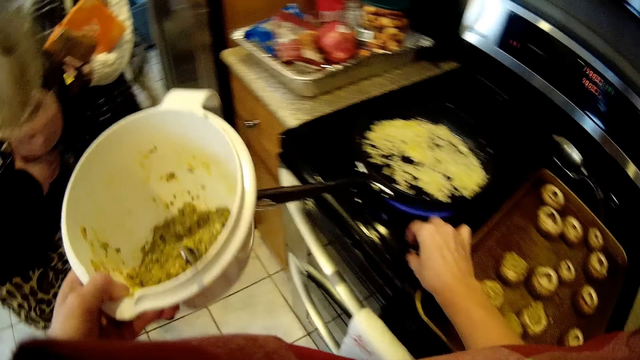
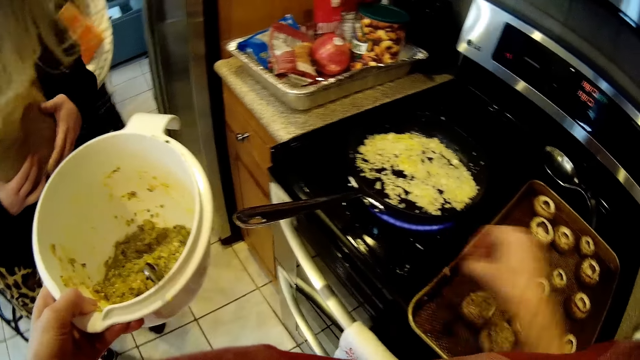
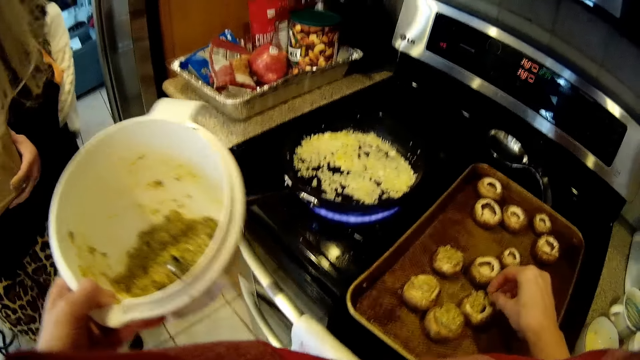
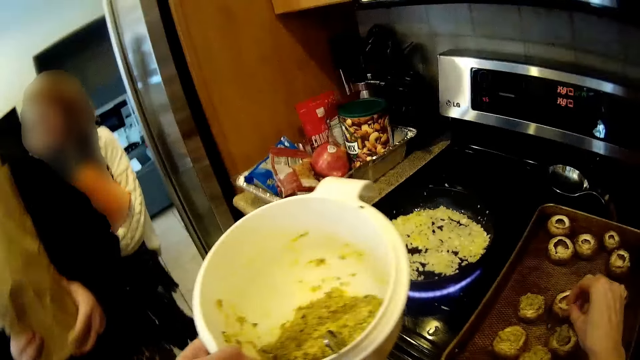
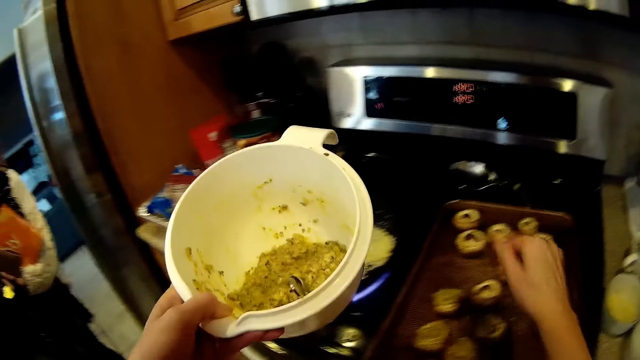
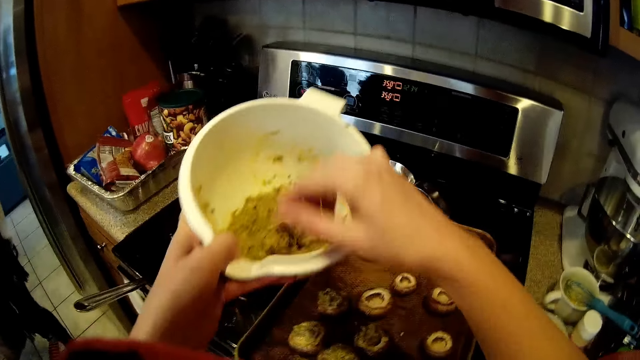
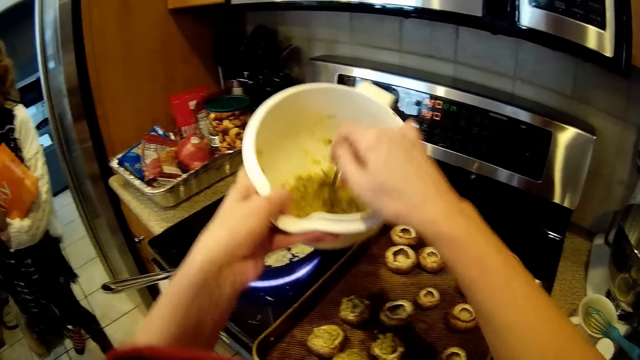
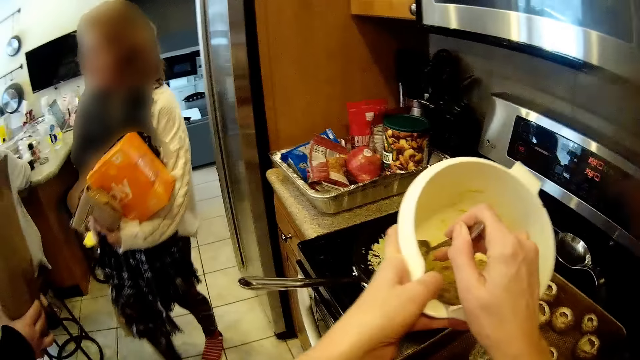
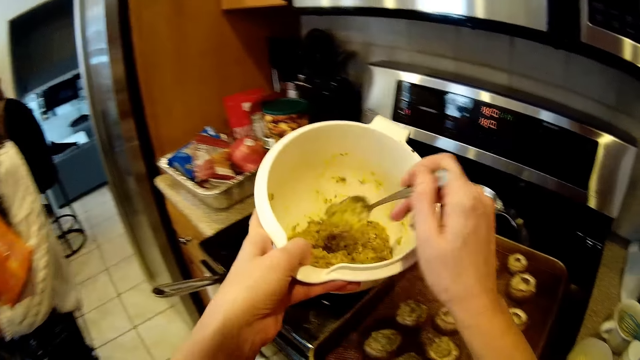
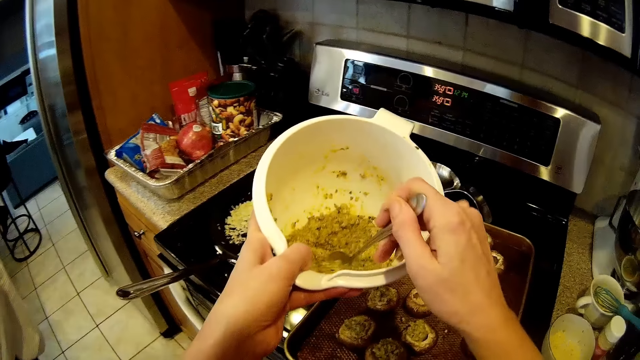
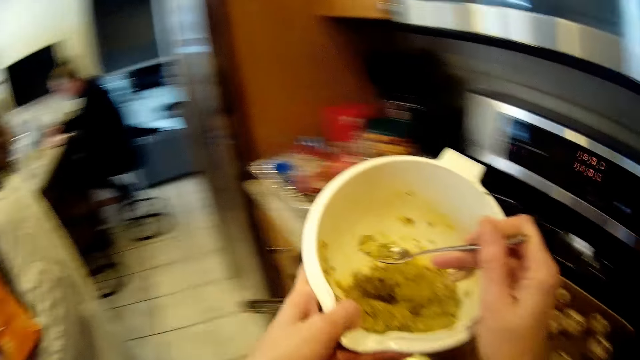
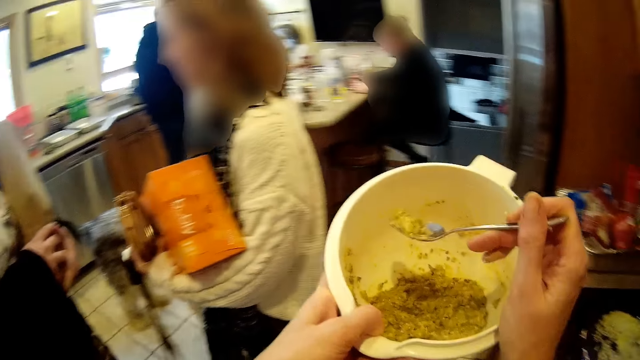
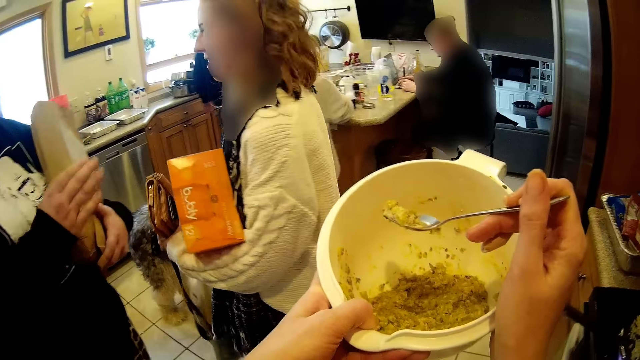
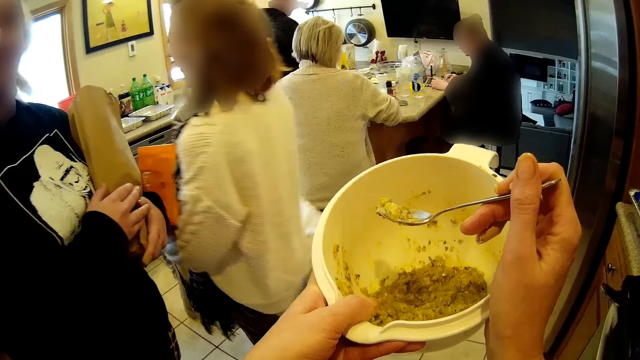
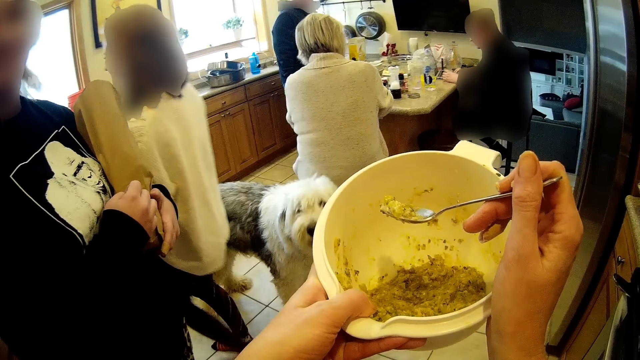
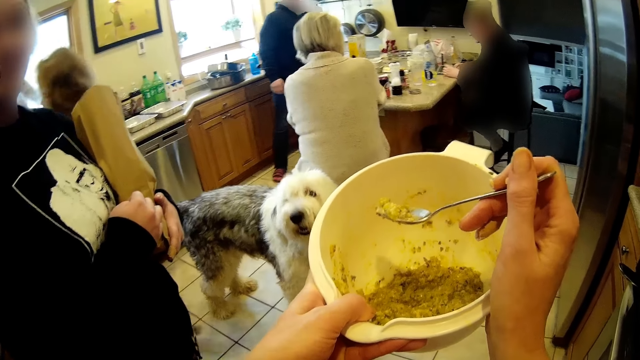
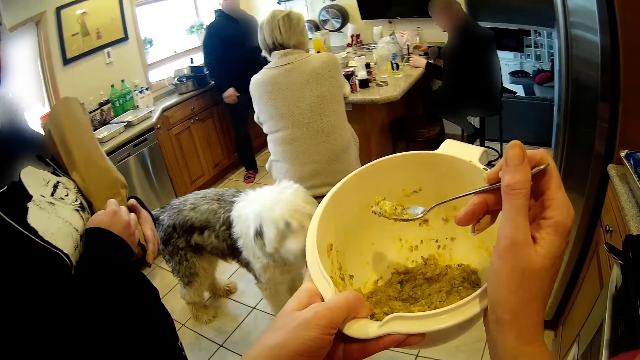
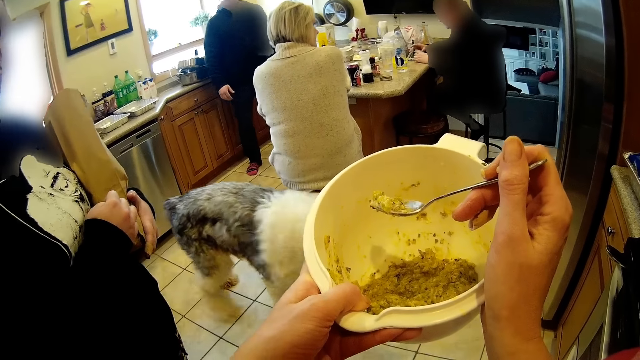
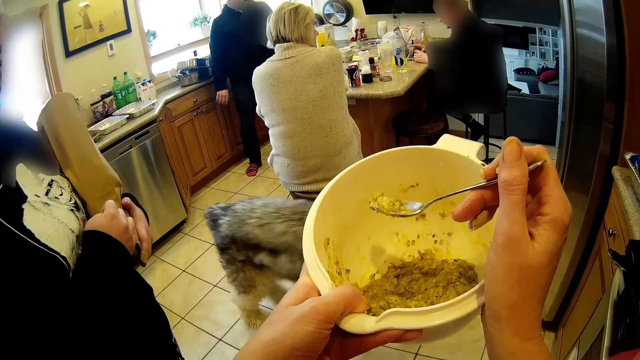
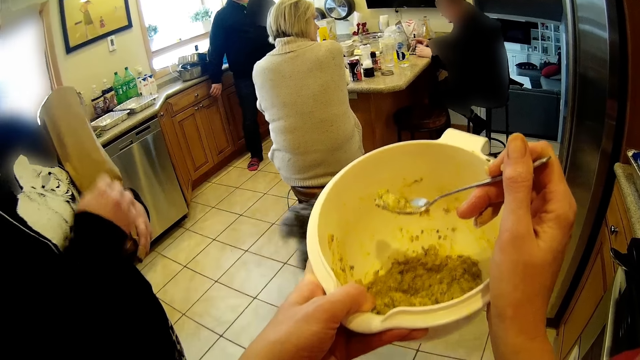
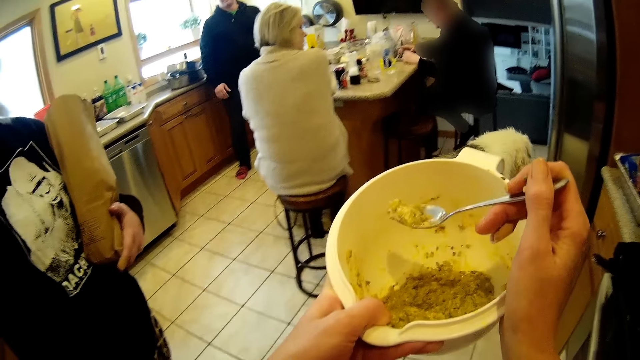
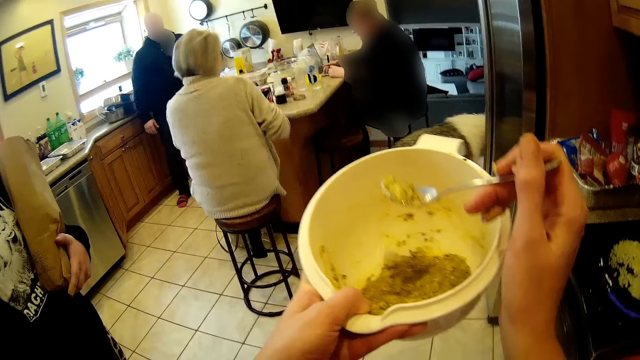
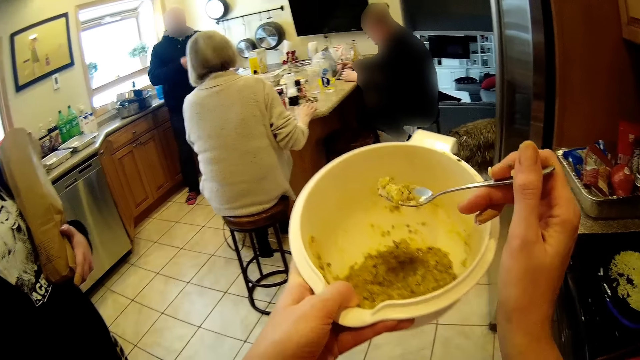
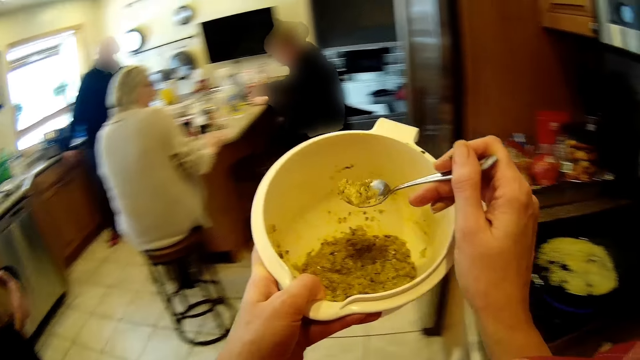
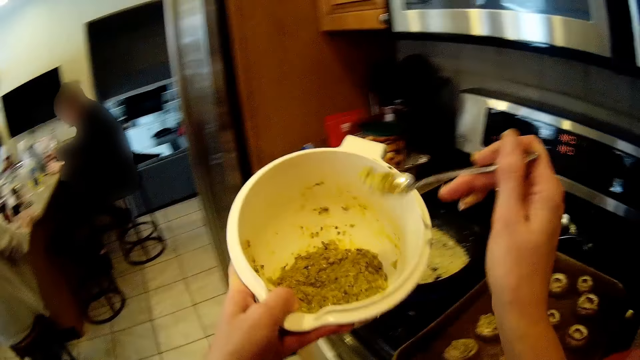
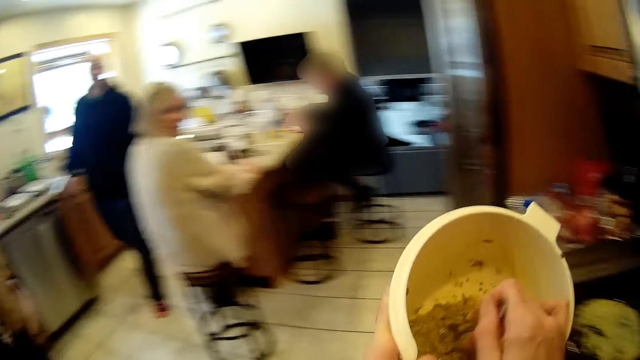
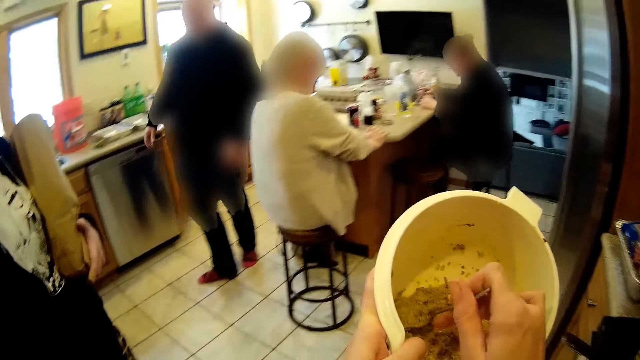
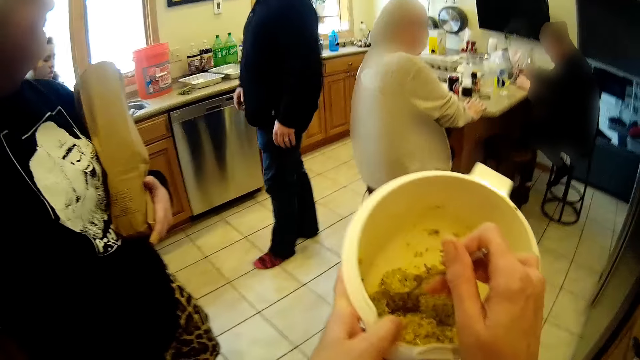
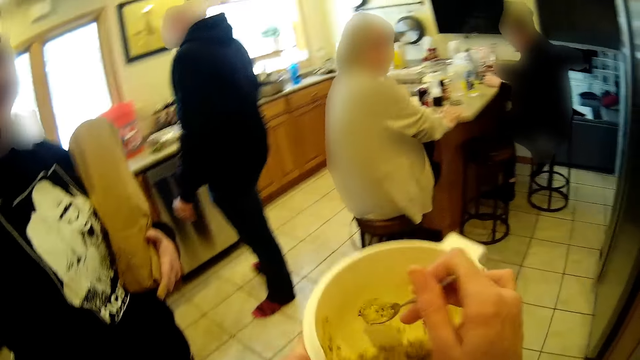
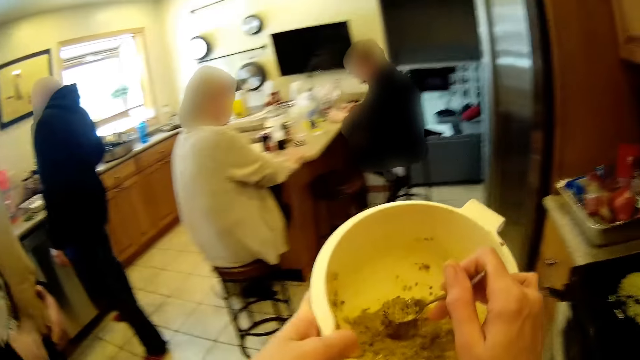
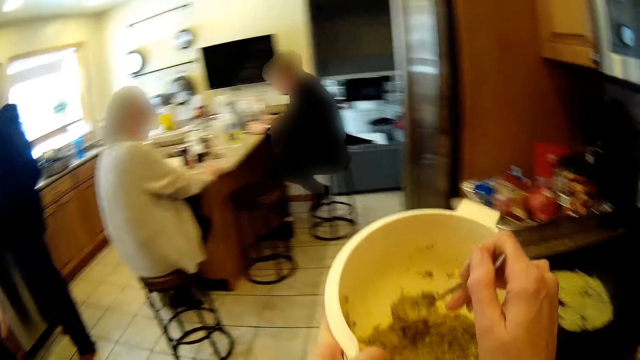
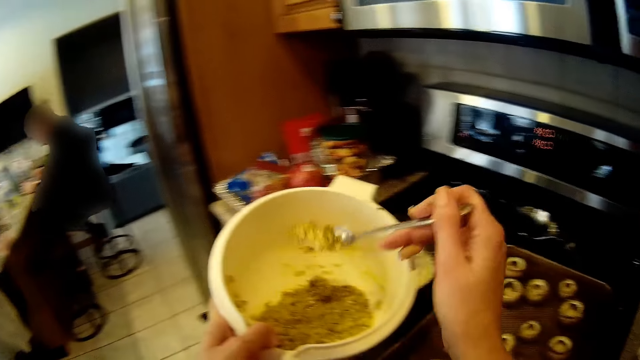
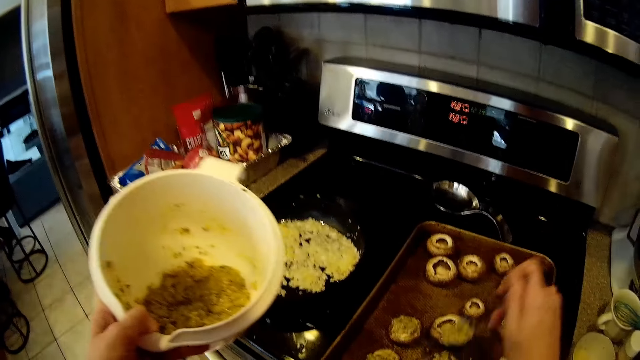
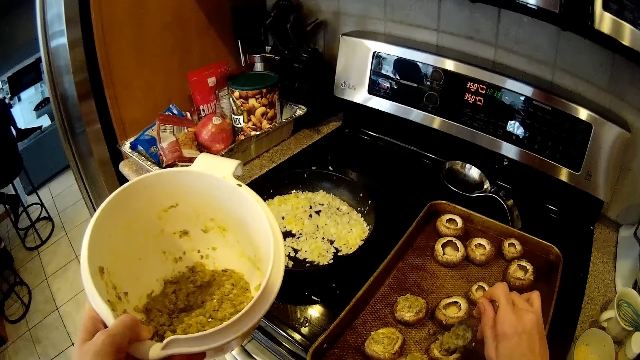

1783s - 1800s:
The camera wearer picks up crumbs from the cooker with her right hand. She places the crumbs on the pan on the table. She scoops from the batter in the bowl with the spoon in her right hand. She interacts with the woman. She talks to someone. She places the batter into an open dough on the pan on the table.
